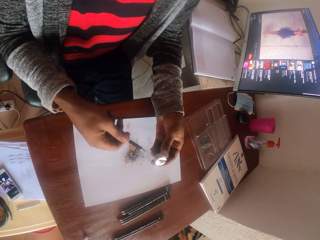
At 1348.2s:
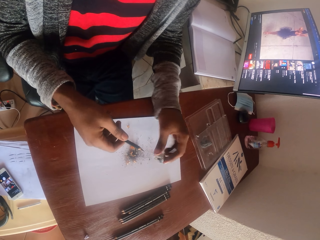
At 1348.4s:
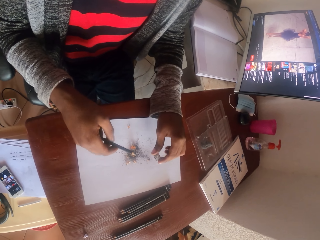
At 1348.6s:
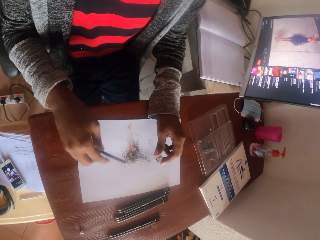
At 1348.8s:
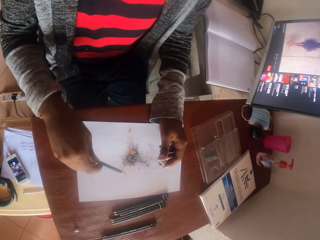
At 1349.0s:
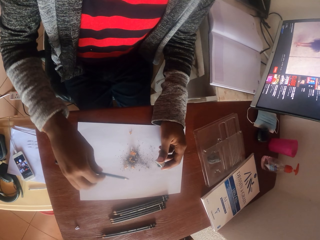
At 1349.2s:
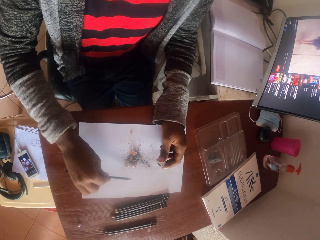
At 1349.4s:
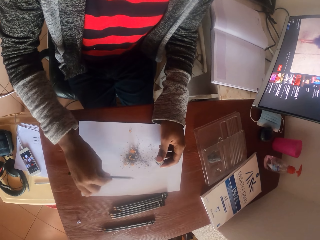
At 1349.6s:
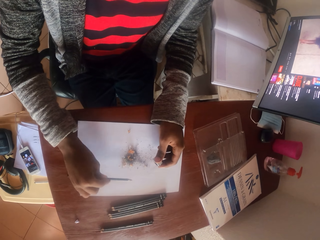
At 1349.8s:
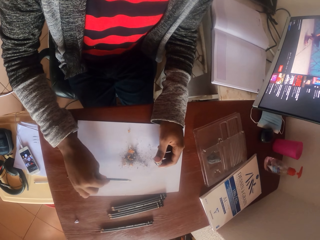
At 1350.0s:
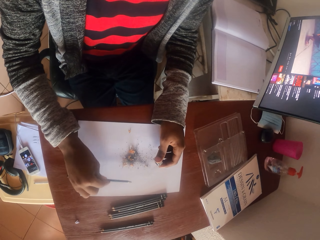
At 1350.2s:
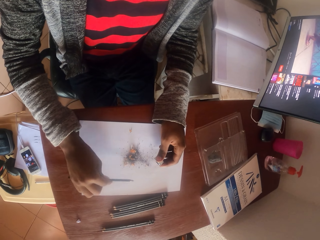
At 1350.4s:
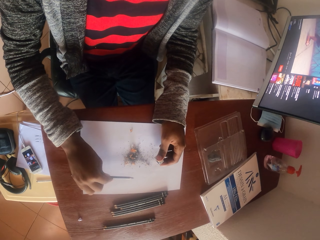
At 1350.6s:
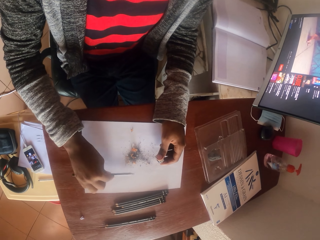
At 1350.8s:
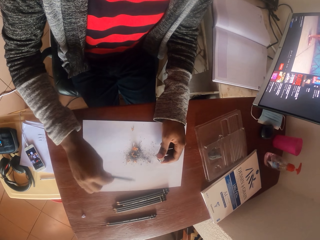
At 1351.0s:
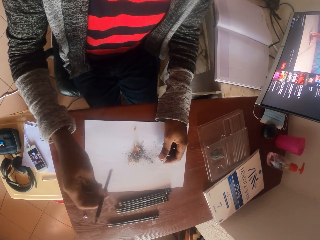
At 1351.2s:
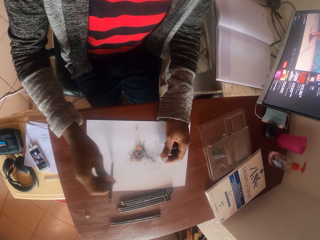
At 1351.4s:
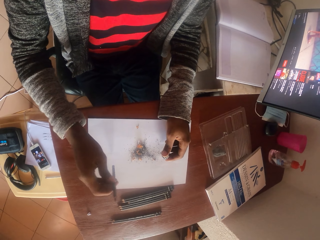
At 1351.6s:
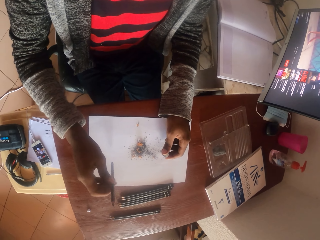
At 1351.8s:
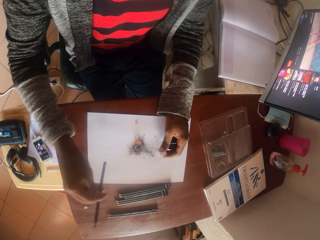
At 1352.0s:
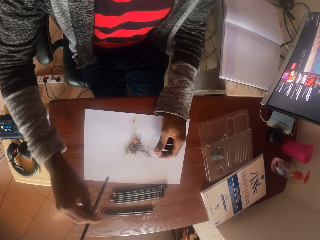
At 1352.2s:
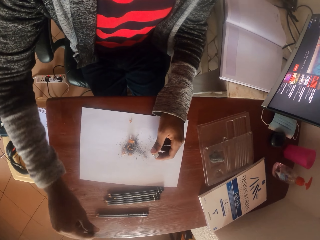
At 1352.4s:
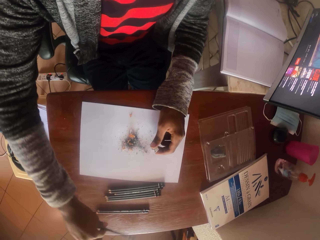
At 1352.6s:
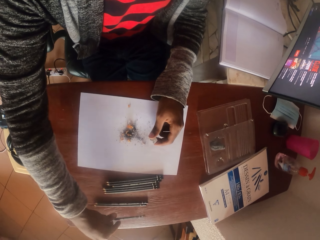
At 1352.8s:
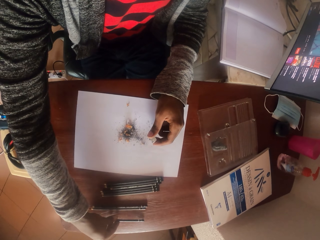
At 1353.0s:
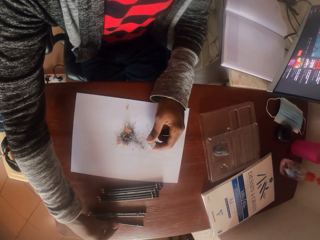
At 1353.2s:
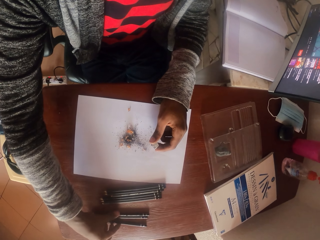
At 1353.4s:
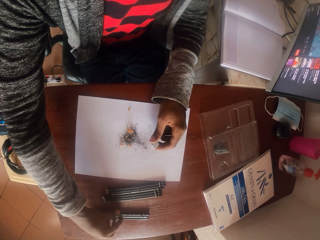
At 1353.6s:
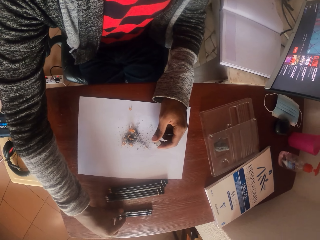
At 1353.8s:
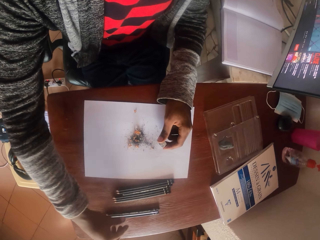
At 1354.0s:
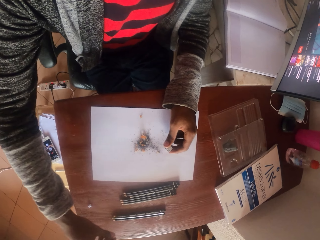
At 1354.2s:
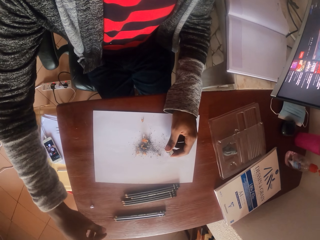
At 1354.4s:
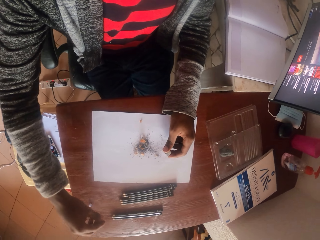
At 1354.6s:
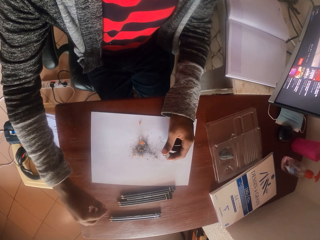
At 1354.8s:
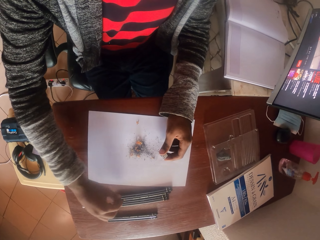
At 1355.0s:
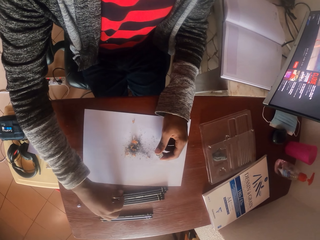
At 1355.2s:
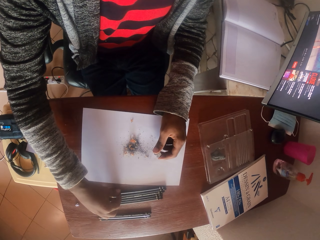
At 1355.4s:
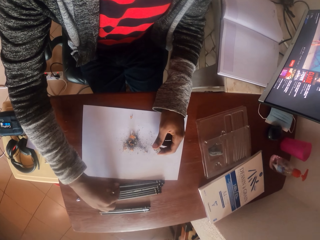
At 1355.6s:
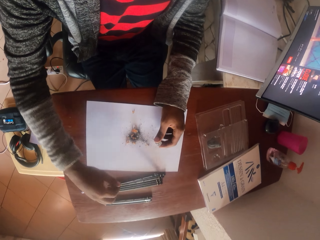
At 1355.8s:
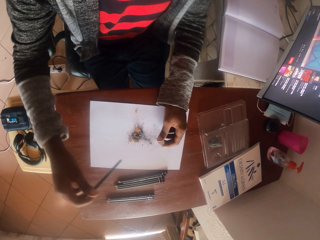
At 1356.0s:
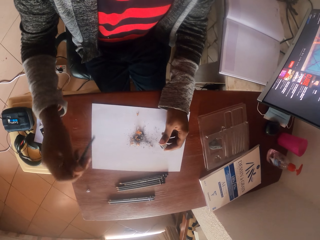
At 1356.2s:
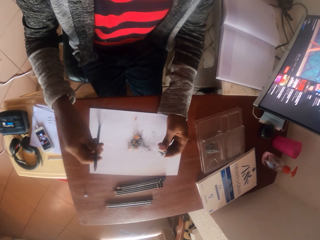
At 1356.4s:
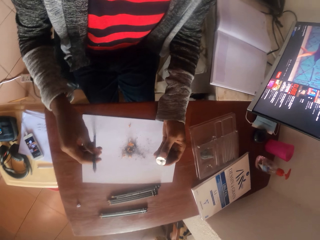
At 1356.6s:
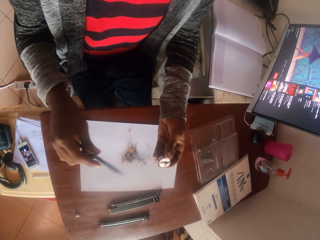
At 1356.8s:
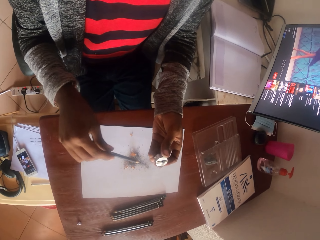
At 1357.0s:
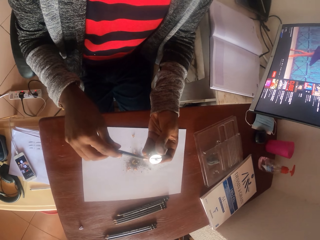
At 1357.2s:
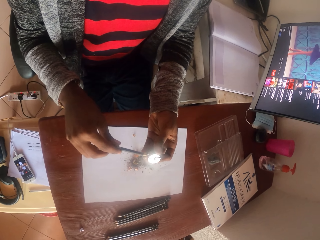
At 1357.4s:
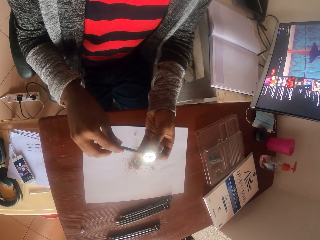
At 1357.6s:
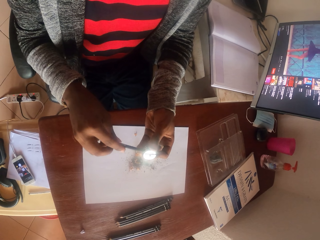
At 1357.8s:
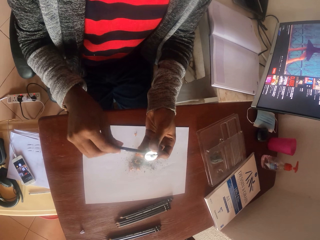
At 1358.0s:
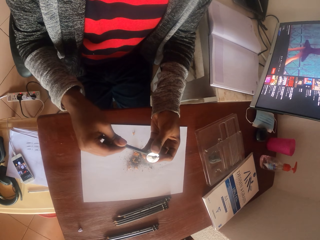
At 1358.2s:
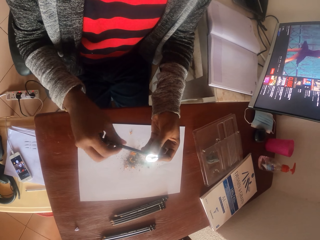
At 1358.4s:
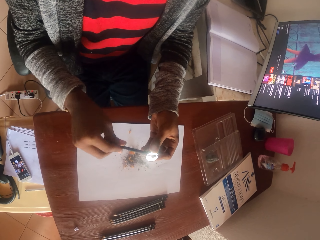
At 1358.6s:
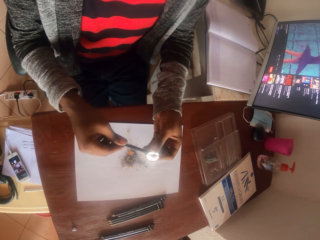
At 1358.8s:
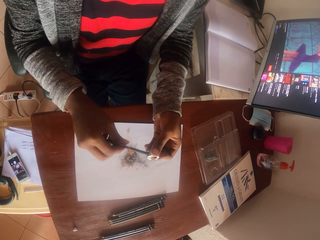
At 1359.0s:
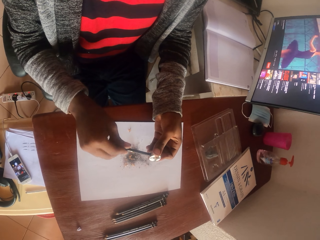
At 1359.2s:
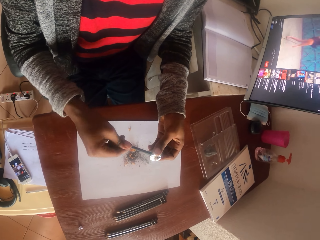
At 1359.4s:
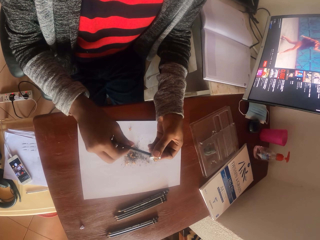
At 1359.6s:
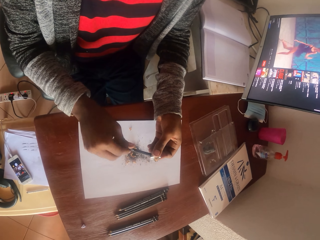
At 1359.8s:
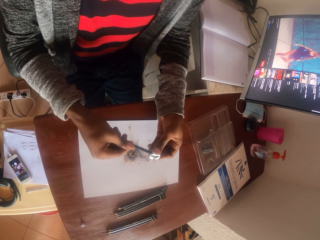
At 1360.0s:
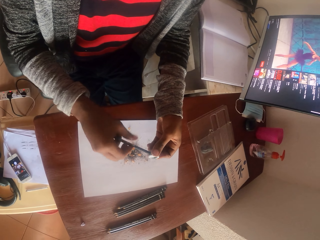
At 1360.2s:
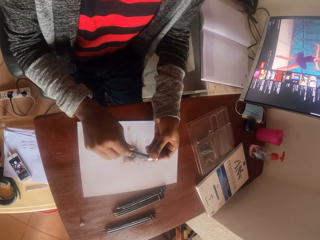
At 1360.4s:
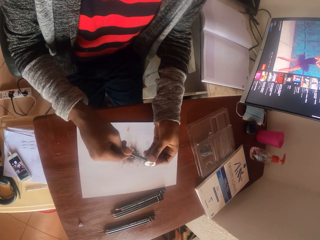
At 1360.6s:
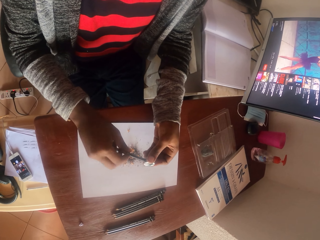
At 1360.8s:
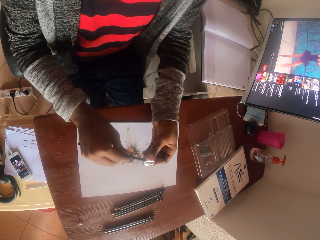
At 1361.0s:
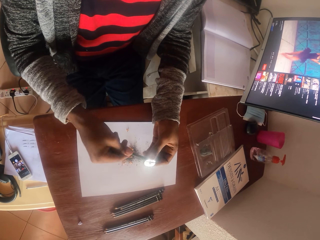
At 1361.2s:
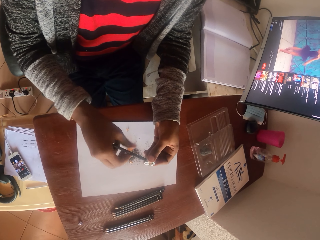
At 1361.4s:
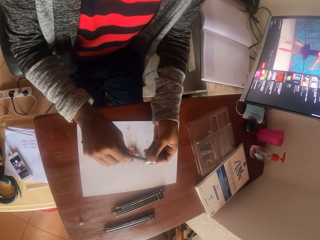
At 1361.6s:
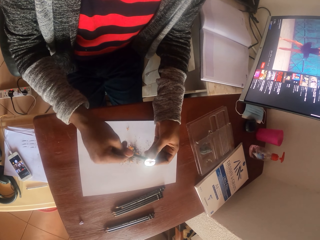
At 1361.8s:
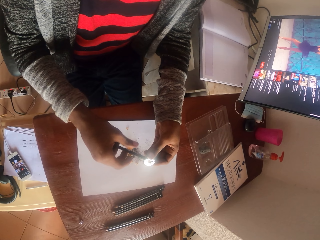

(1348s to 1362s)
The camera wearer pours pencil waste. They hit the pencil on the table. They put the pencil on the table. They take the pencil from the table. They sharpen the pencil.

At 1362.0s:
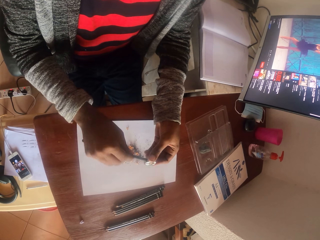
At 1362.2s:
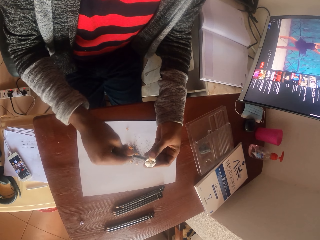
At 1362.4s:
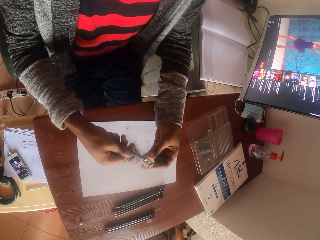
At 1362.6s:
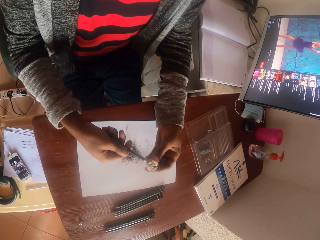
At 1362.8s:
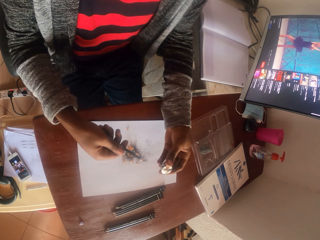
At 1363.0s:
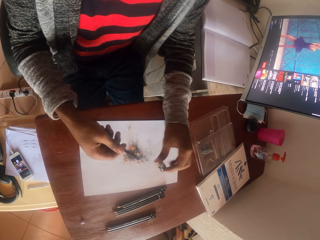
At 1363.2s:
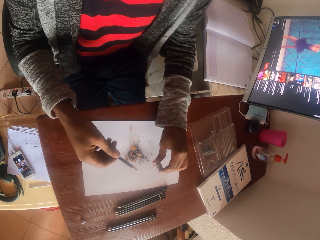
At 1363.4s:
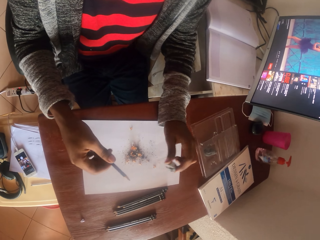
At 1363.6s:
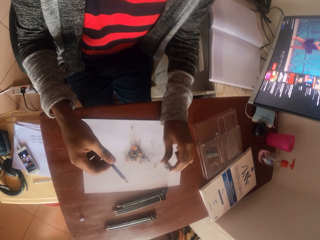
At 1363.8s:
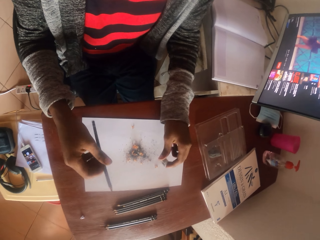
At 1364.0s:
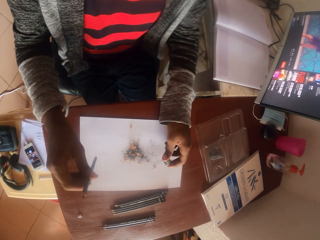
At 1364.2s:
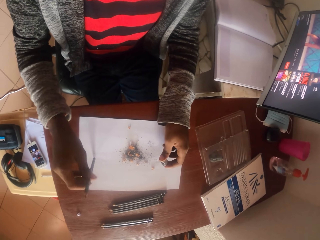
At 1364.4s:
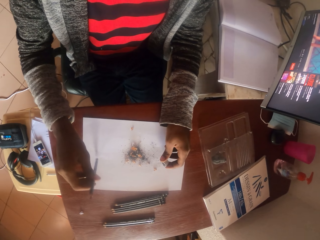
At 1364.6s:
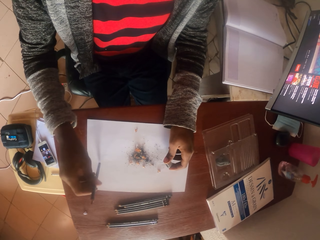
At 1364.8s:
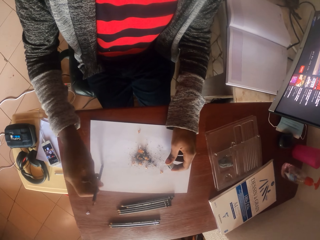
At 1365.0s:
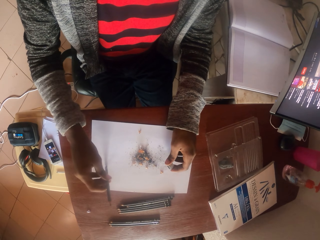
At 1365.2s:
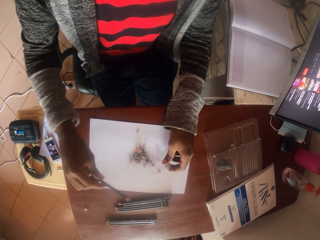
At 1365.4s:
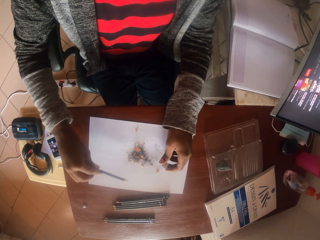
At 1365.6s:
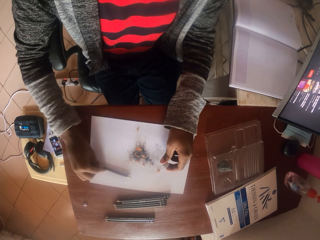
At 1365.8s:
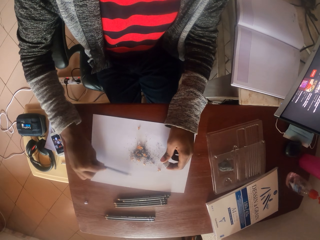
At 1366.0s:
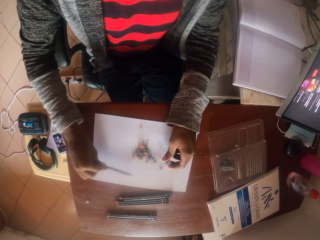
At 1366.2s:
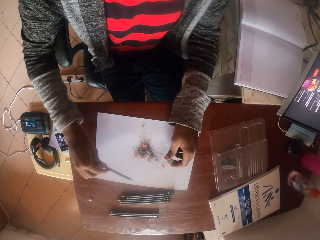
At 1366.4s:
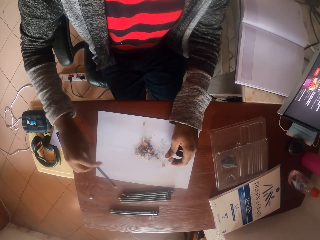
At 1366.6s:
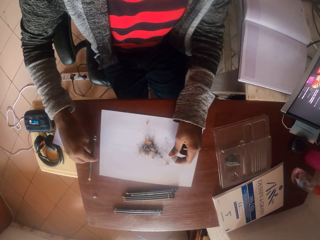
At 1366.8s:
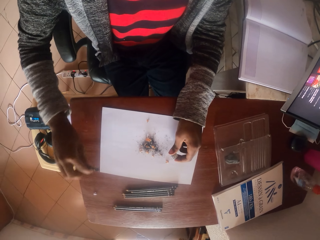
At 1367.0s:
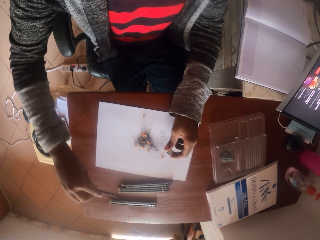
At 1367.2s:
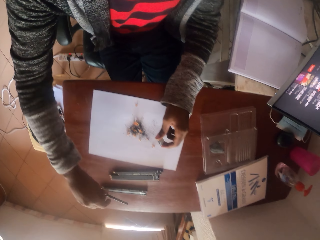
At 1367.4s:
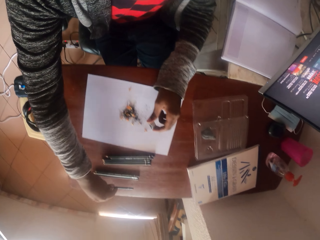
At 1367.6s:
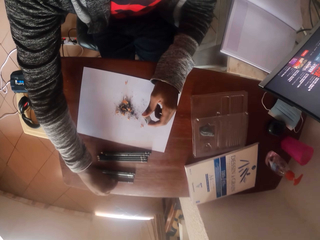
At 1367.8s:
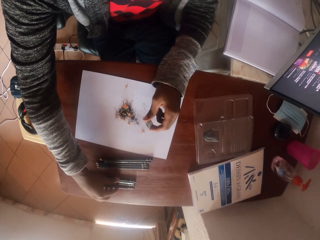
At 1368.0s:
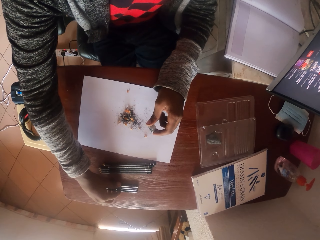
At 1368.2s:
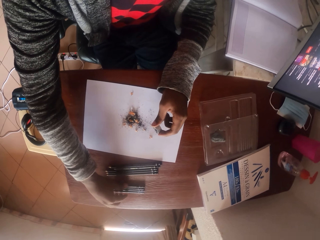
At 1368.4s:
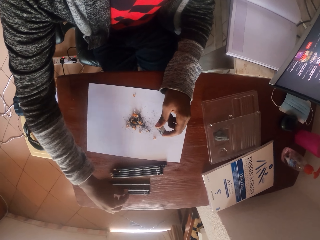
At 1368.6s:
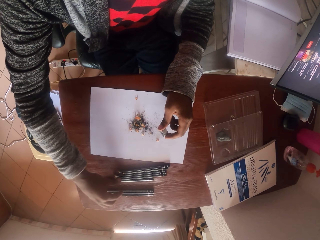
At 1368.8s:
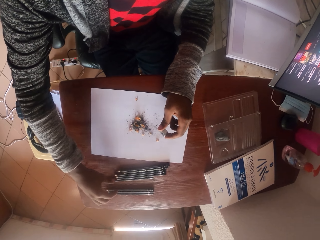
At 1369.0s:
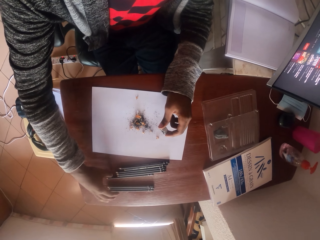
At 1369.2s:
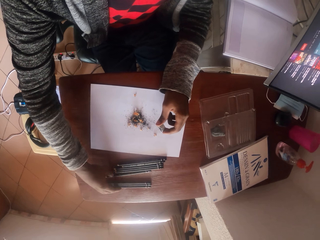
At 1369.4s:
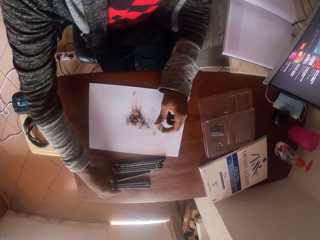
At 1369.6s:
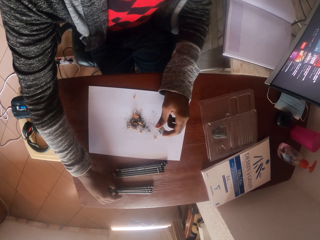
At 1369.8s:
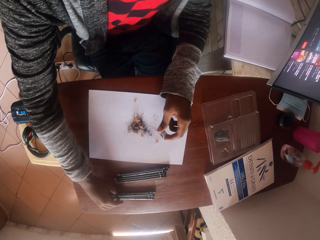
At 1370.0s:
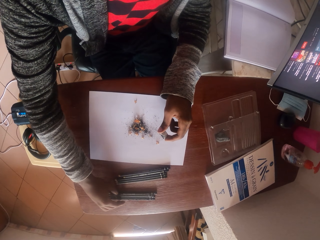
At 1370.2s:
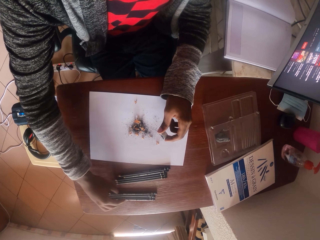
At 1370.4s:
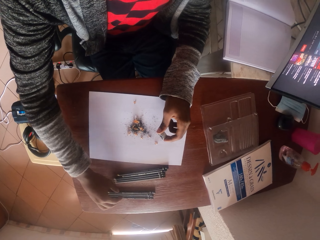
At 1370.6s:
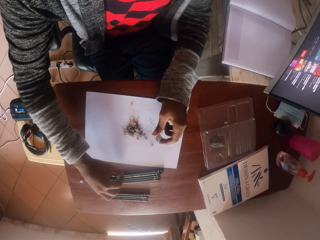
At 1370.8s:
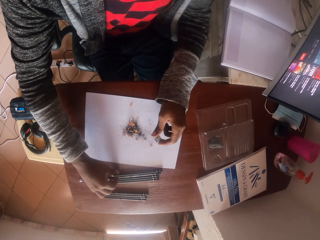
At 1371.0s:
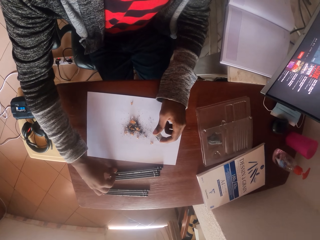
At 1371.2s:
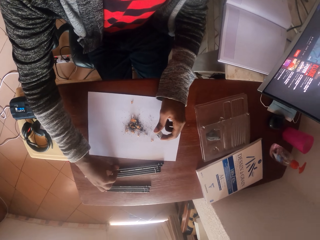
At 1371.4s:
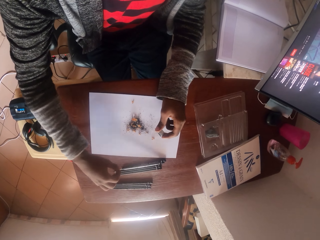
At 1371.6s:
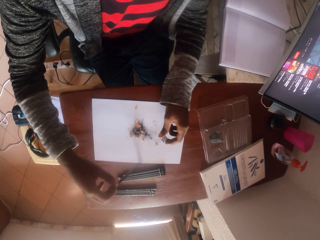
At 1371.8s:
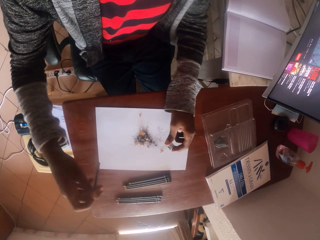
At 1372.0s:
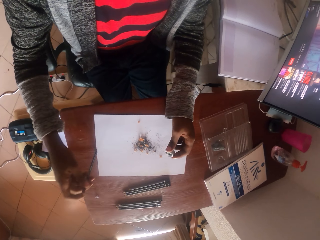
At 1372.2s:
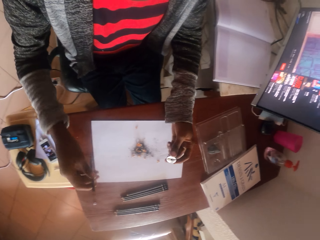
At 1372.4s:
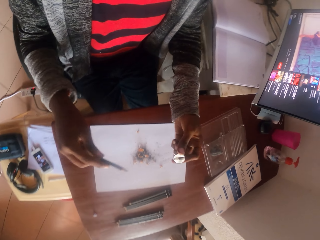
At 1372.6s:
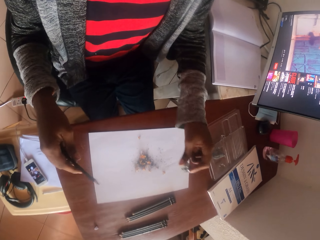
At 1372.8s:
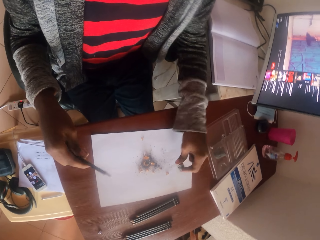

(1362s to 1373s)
The camera wearer pours pencil waste. They hit the pencil on the table. They hit it again. They put the pencil on the table. They pick the pencil from the table.
